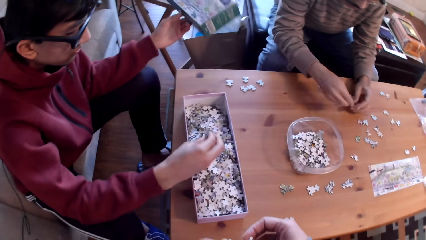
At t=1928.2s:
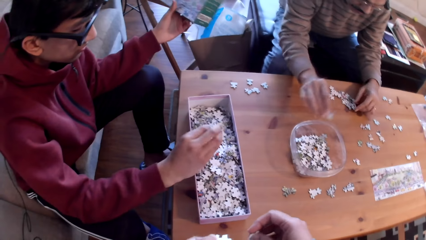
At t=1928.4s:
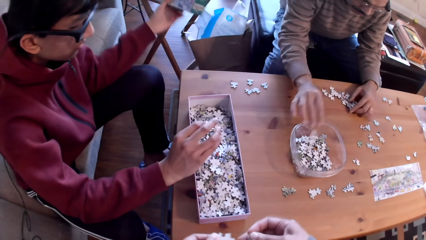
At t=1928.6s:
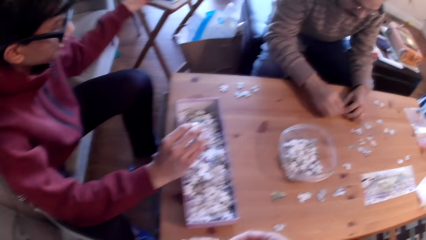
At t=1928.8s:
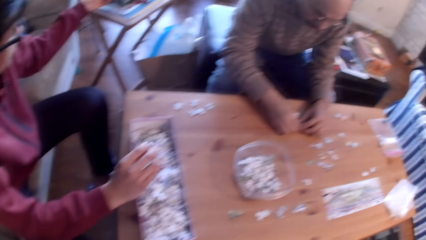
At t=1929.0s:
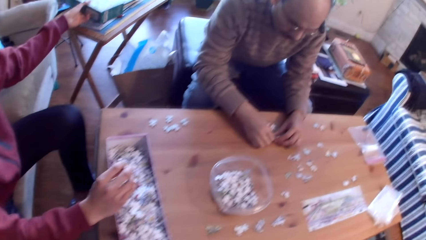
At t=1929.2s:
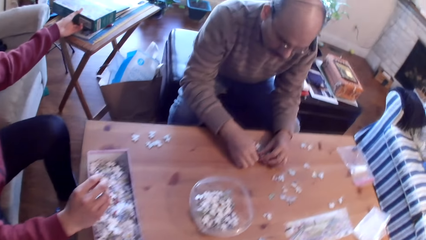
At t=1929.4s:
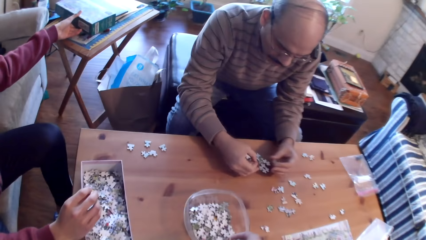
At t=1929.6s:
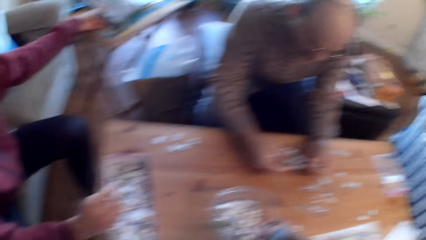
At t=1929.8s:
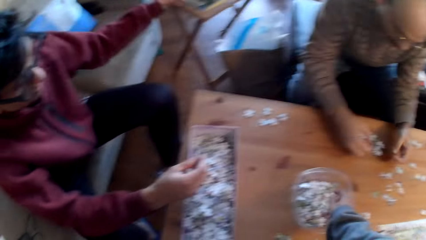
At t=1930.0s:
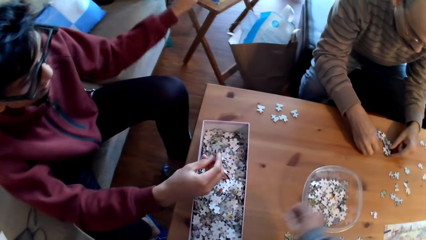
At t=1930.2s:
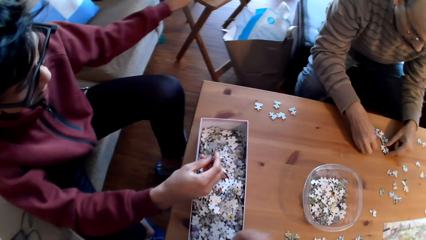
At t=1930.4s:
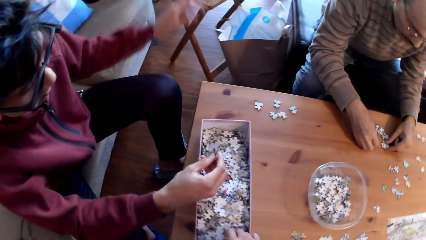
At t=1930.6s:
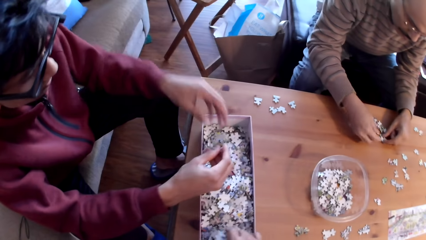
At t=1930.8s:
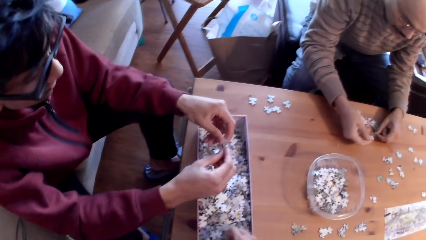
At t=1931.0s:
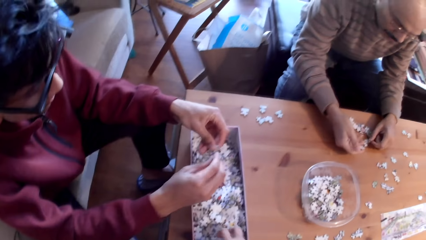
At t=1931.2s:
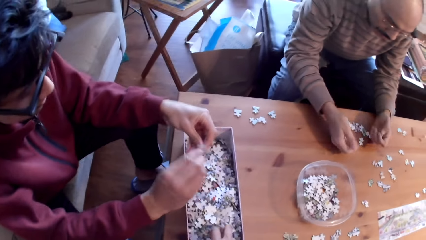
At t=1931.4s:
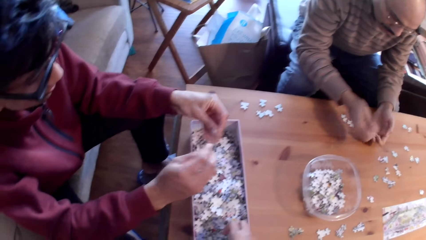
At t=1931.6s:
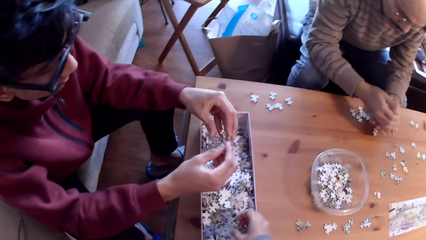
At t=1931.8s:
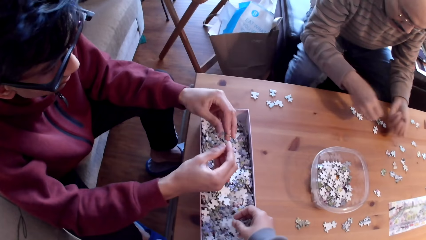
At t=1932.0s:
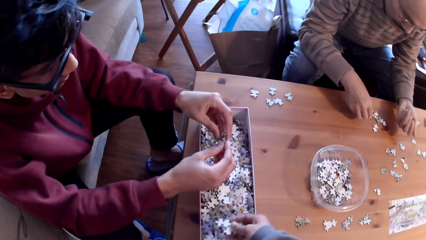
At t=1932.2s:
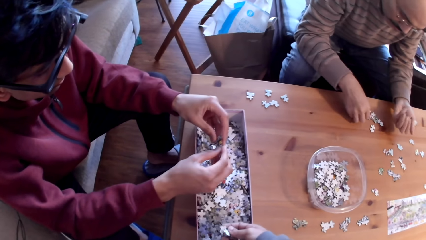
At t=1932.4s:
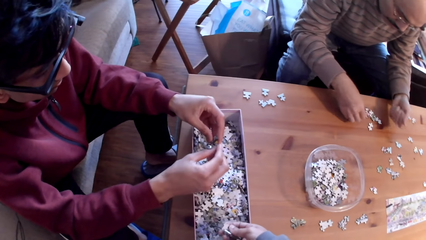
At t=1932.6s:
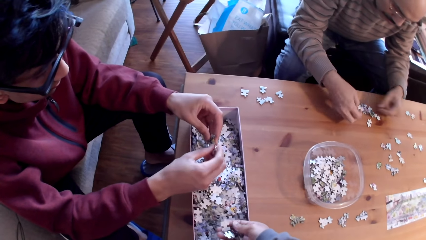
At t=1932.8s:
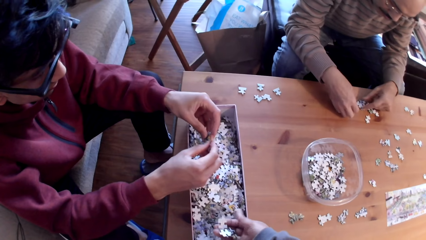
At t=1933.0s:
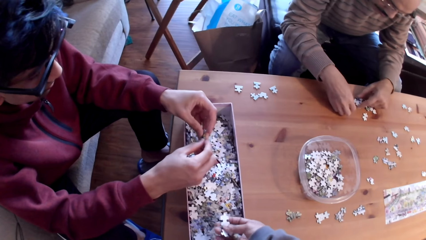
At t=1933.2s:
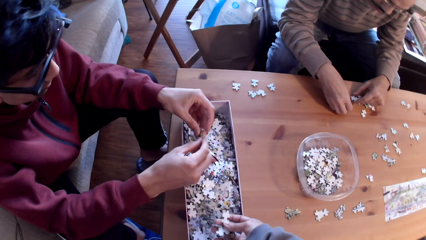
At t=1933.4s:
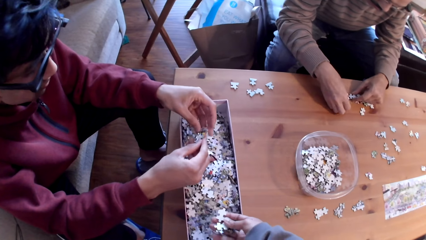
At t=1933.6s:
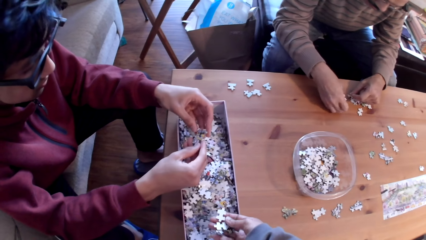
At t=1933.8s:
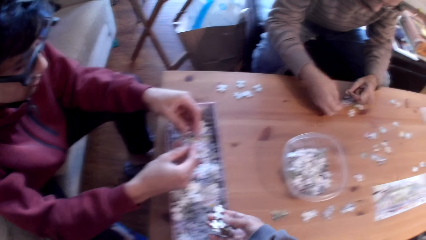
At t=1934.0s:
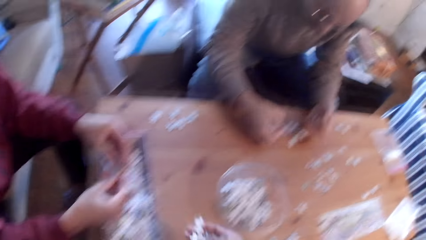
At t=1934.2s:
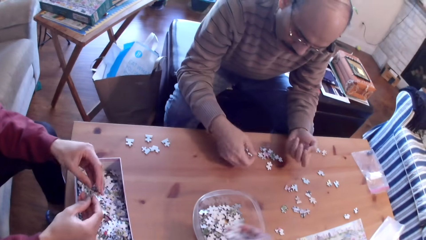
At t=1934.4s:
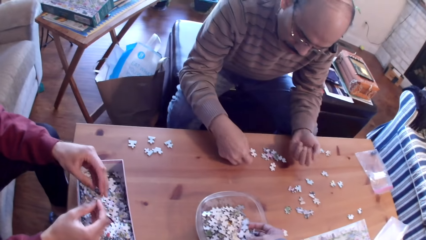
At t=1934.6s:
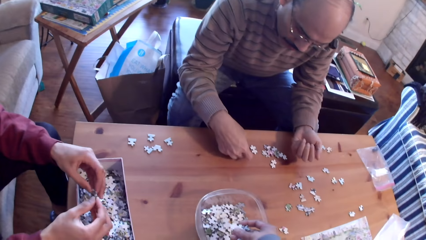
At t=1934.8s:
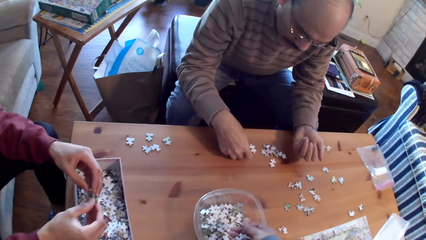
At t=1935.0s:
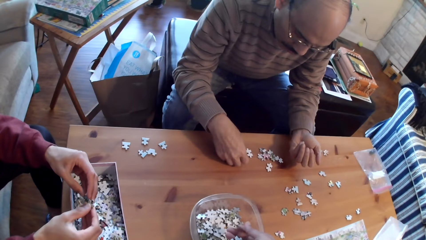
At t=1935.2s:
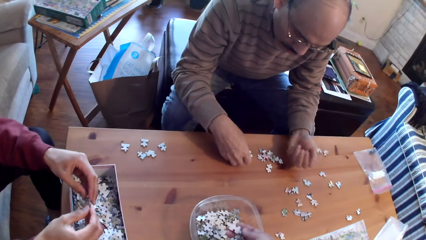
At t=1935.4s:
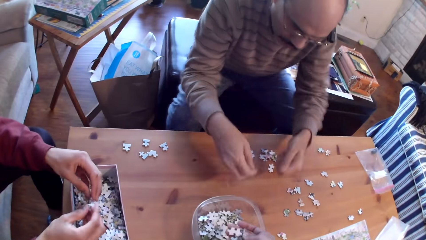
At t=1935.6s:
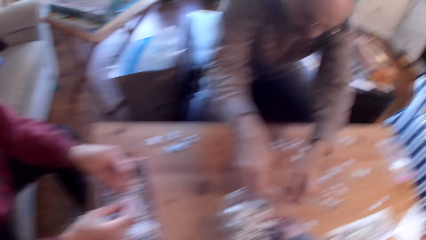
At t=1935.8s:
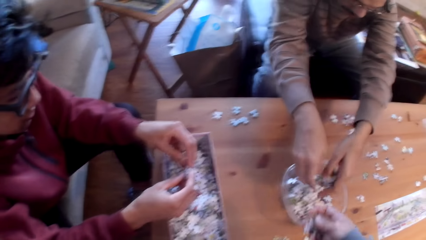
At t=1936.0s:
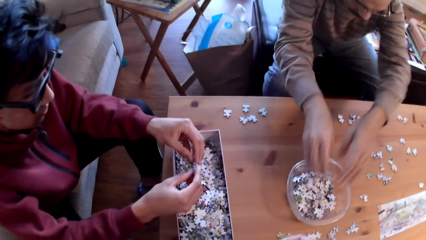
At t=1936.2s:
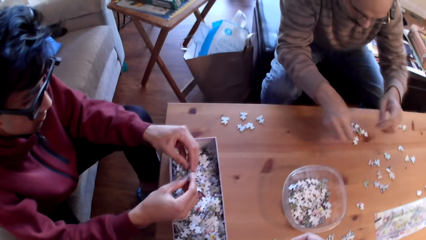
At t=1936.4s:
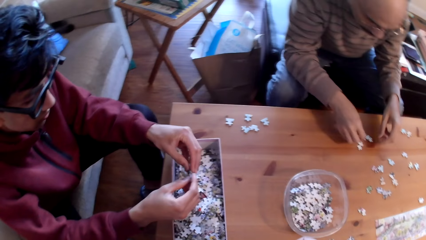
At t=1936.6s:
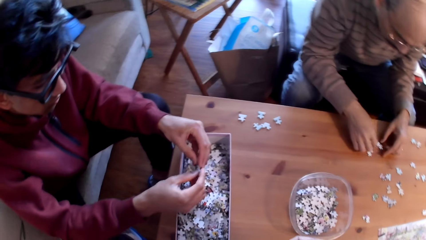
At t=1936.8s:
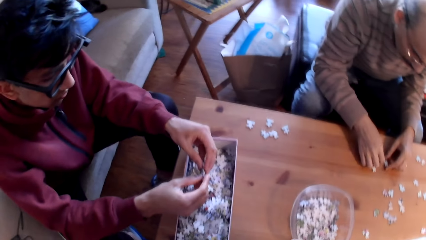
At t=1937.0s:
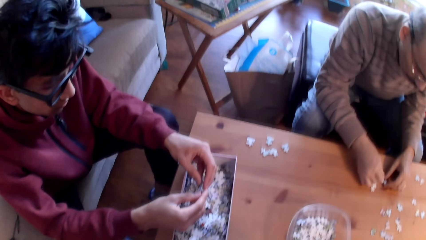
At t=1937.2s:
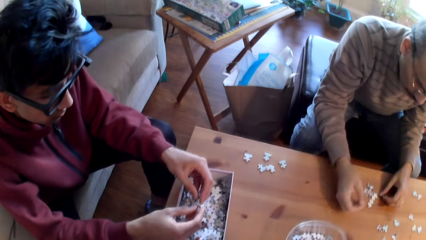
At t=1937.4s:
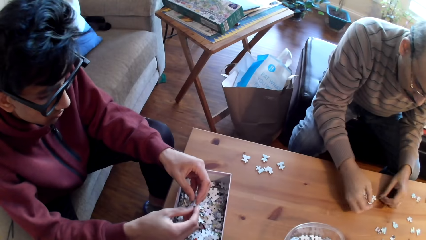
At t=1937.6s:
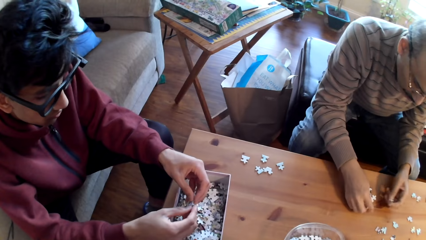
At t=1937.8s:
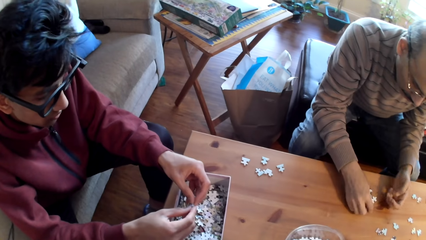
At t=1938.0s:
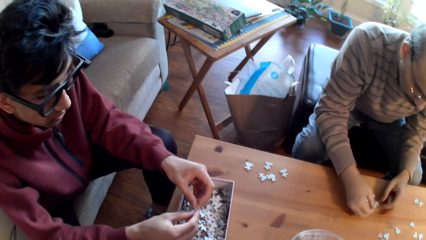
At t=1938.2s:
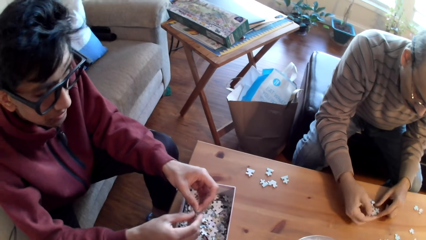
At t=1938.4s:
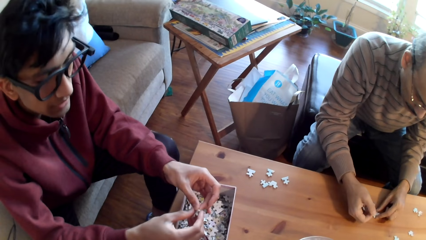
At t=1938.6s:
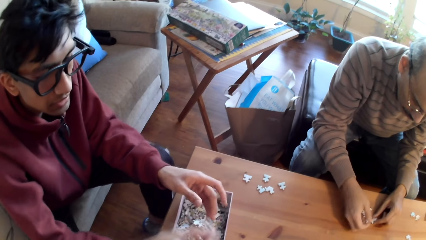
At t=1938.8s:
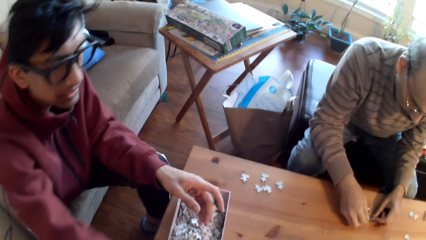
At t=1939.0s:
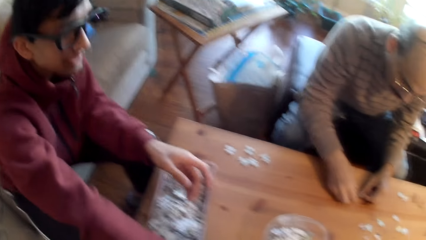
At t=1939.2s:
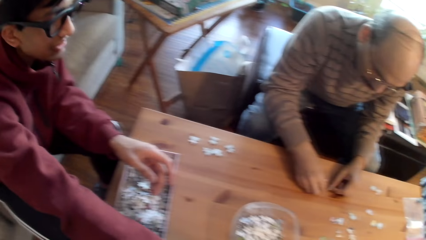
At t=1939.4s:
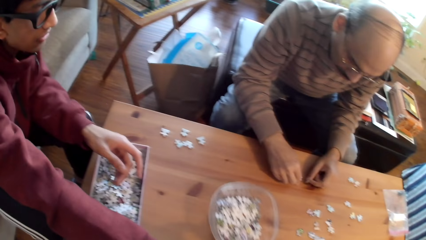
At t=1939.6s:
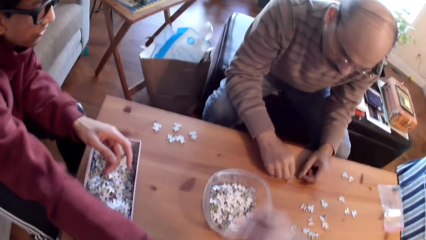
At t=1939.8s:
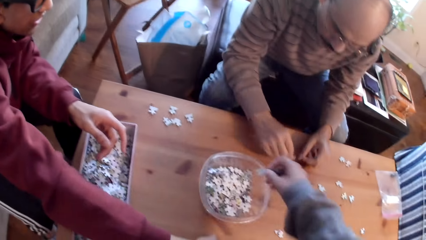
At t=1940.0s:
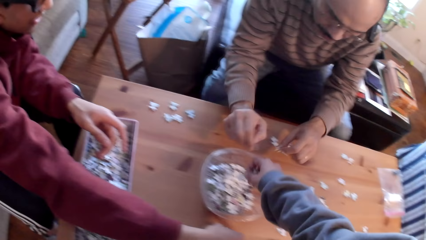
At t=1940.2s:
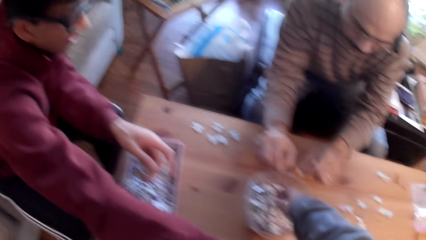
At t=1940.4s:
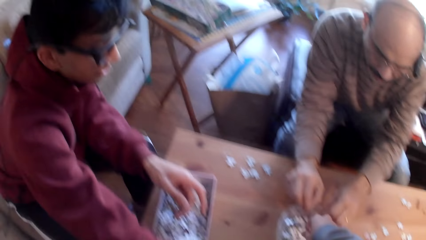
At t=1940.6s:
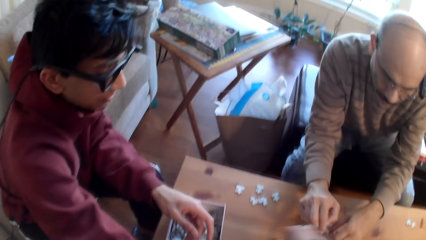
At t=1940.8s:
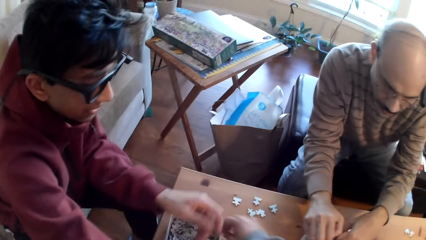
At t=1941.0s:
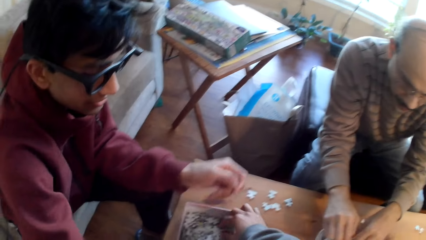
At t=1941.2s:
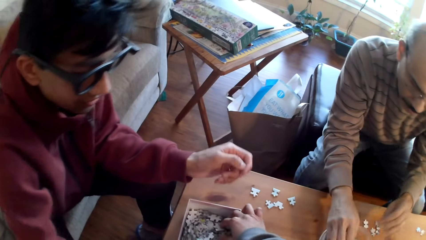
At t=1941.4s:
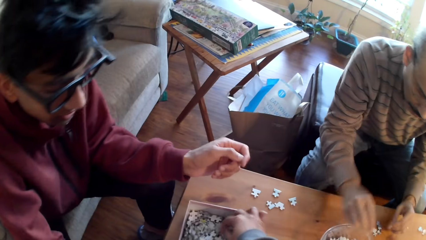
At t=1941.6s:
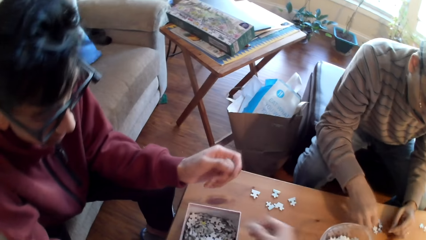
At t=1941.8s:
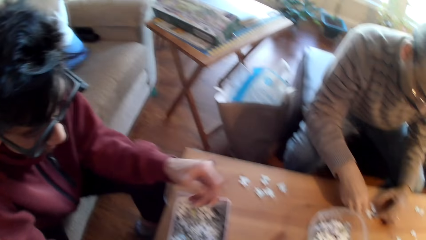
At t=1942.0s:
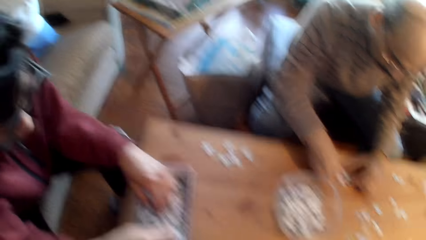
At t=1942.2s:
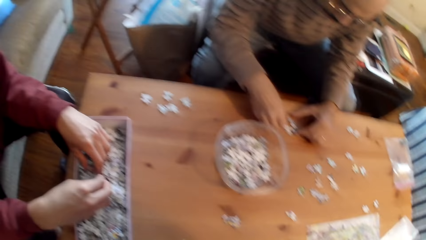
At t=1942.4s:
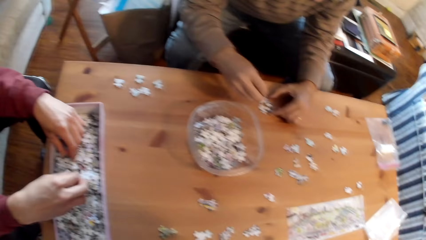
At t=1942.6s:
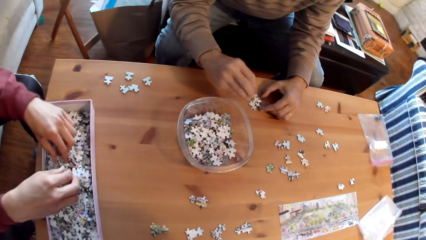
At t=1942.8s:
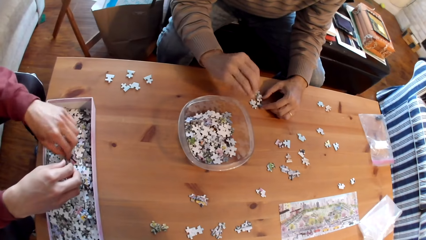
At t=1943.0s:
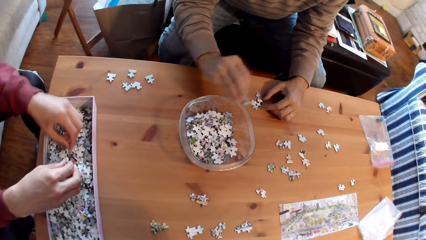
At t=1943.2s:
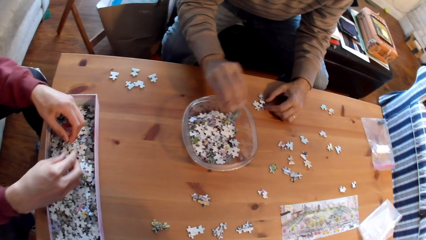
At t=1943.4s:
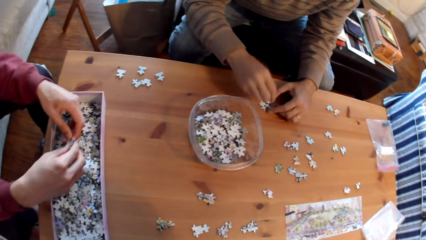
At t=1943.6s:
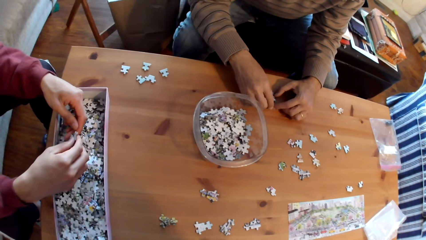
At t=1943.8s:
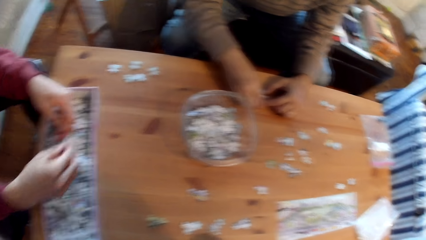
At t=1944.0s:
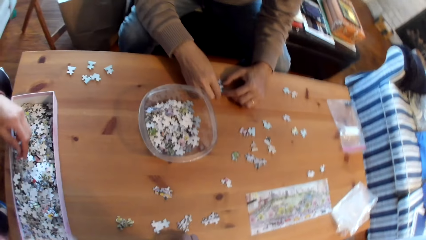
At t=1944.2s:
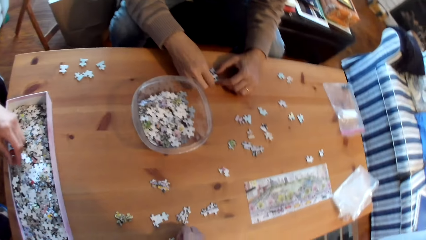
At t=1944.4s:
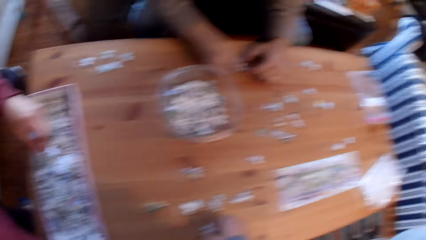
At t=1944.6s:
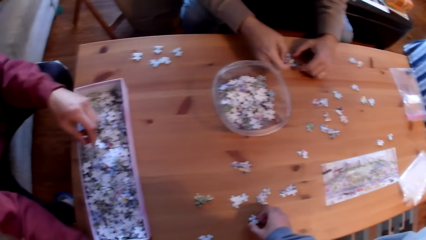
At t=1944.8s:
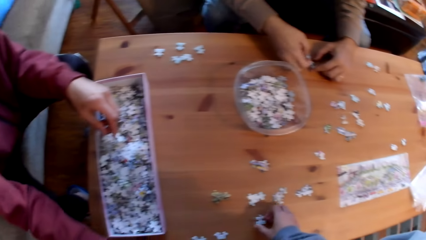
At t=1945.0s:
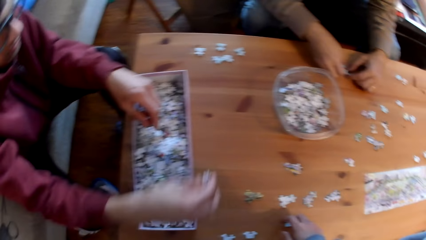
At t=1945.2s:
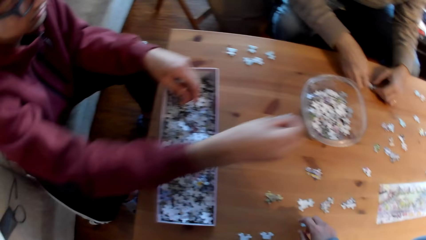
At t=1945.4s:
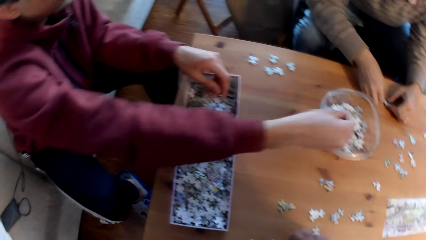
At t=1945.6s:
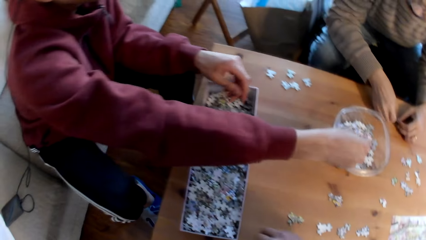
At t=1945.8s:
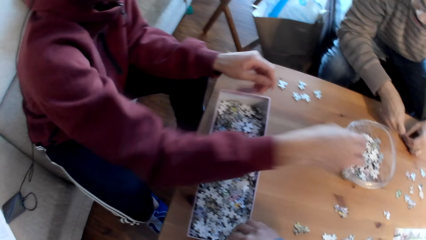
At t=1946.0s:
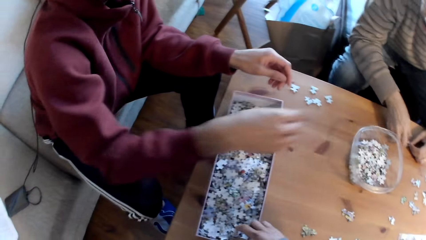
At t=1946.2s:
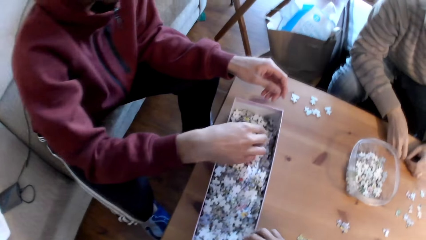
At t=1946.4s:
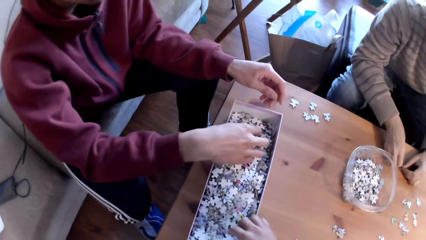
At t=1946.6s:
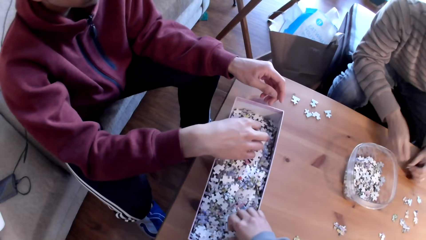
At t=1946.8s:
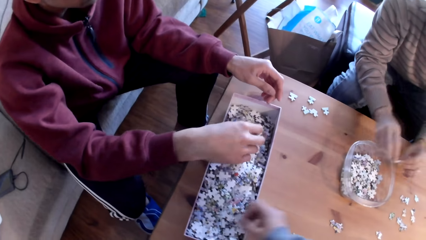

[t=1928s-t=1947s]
A person drops a puzzle piece in a container. Another person puts a box on the table. The camera wearer picks up a puzzle piece. The other person selects a puzzle piece and collects cards. The first person selects a puzzle piece. The camera wearer collects the cards and drops a puzzle piece in the container. The first person puts puzzle pieces in the container and picks up puzzle pieces. The other person drops puzzle pieces in the container. The camera wearer puts a puzzle piece in the container. The first person drops a puzzle piece in the container. The camera wearer picks up a puzzle piece. The other person selects a puzzle piece. The first person selects a puzzle piece. The other person drops puzzle pieces in the container.
